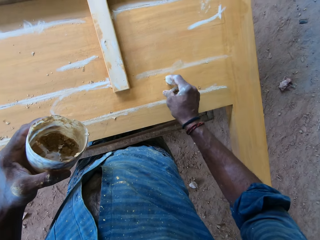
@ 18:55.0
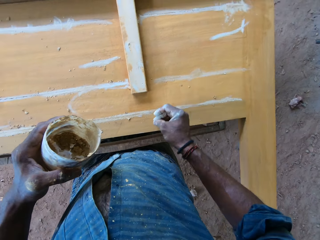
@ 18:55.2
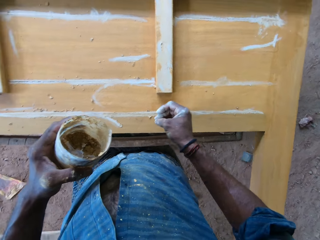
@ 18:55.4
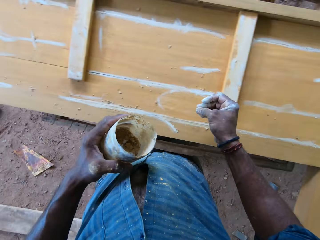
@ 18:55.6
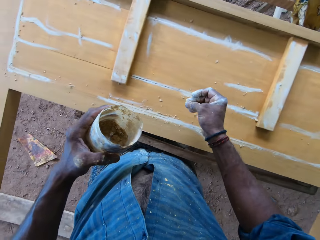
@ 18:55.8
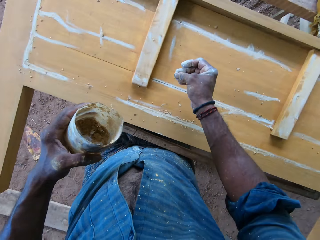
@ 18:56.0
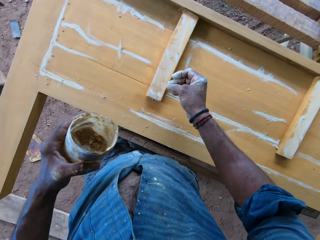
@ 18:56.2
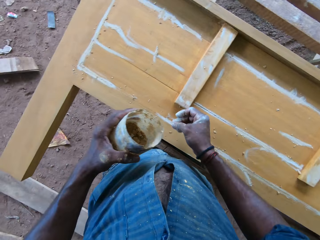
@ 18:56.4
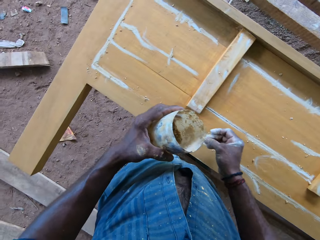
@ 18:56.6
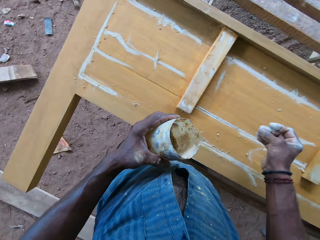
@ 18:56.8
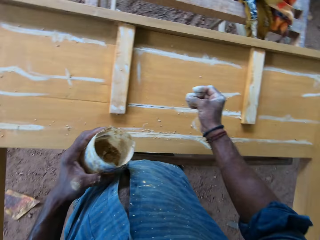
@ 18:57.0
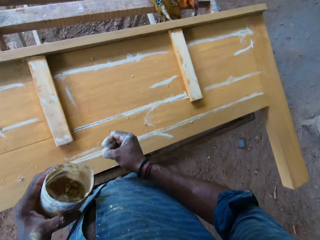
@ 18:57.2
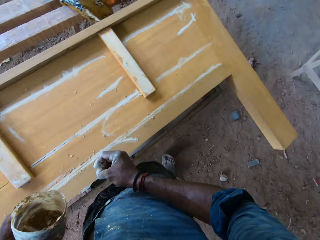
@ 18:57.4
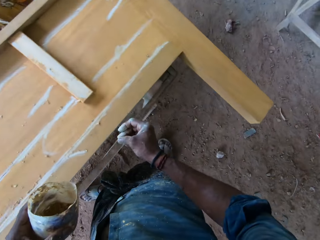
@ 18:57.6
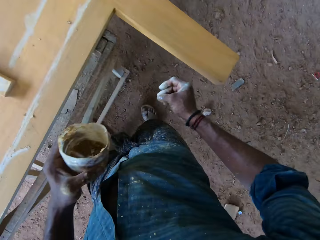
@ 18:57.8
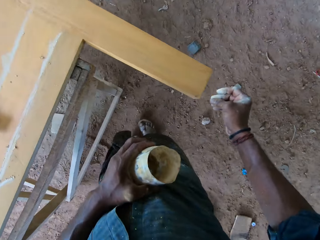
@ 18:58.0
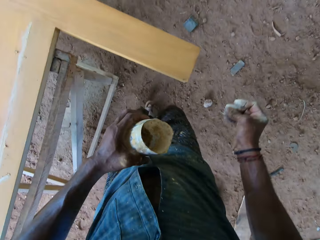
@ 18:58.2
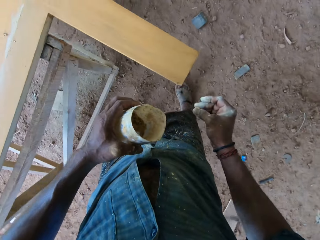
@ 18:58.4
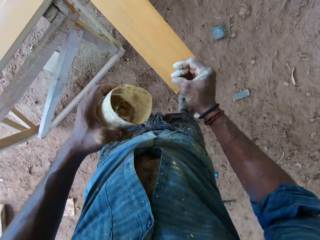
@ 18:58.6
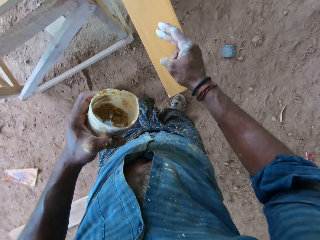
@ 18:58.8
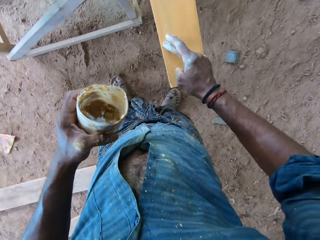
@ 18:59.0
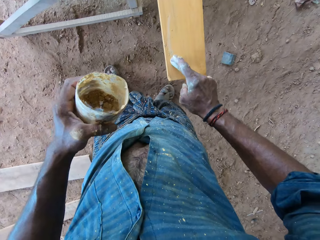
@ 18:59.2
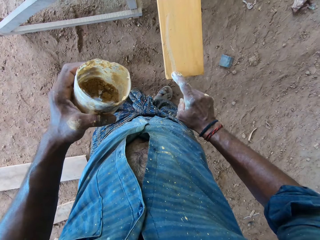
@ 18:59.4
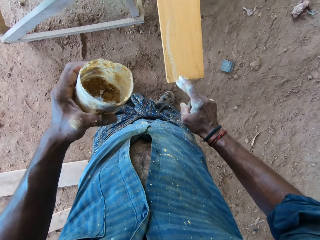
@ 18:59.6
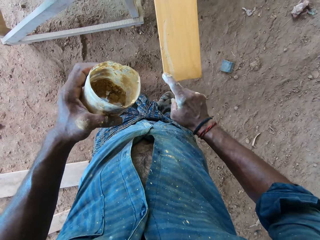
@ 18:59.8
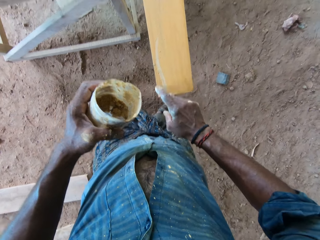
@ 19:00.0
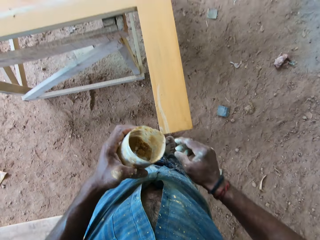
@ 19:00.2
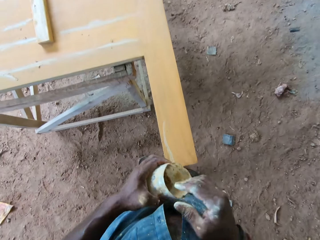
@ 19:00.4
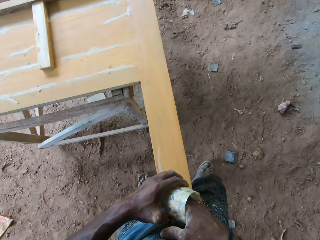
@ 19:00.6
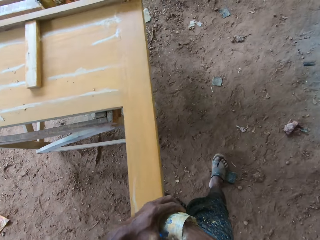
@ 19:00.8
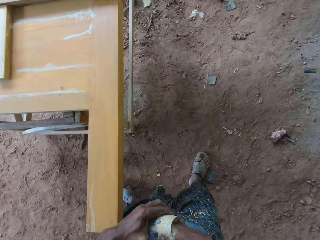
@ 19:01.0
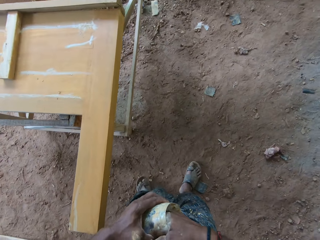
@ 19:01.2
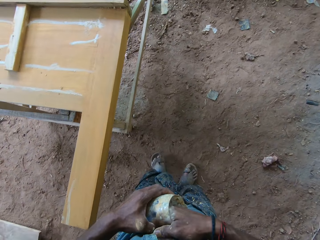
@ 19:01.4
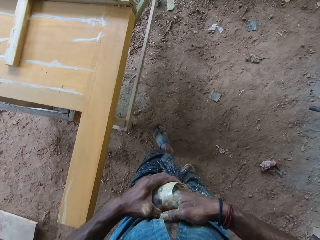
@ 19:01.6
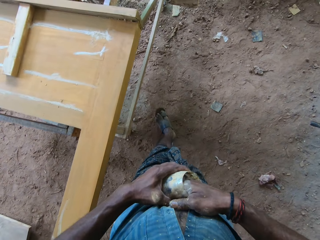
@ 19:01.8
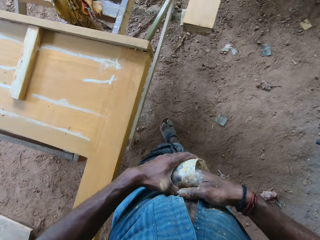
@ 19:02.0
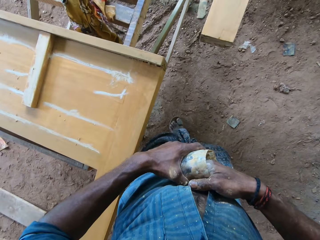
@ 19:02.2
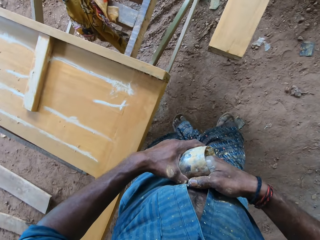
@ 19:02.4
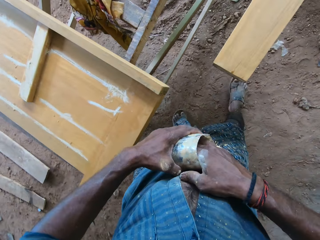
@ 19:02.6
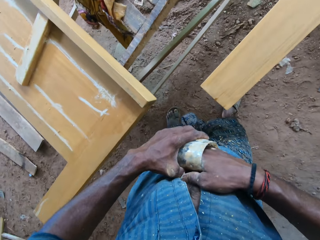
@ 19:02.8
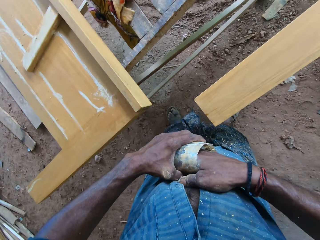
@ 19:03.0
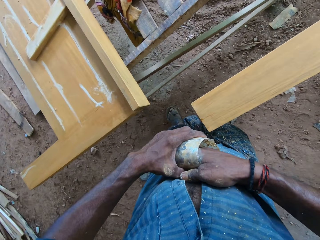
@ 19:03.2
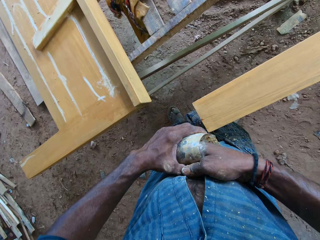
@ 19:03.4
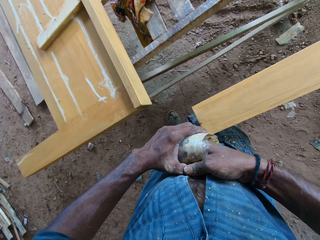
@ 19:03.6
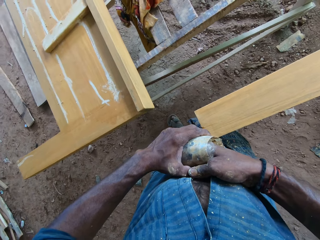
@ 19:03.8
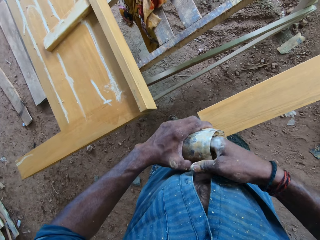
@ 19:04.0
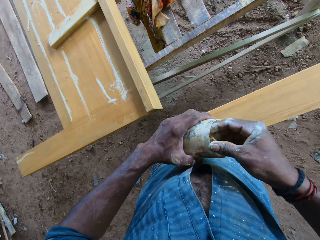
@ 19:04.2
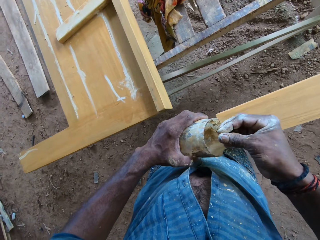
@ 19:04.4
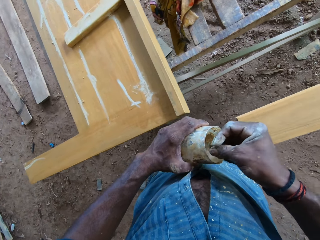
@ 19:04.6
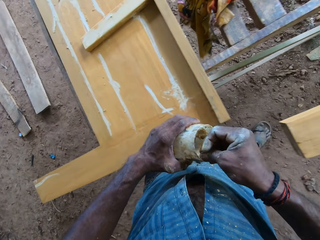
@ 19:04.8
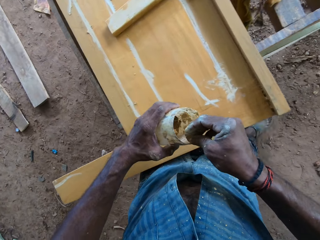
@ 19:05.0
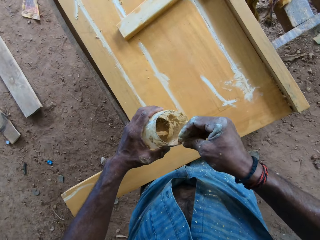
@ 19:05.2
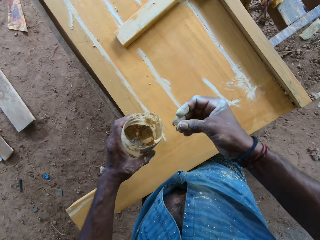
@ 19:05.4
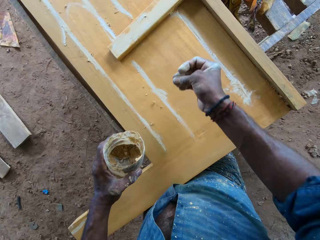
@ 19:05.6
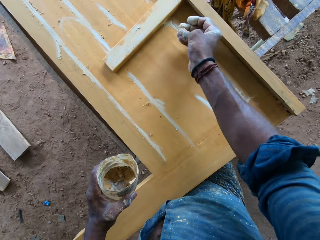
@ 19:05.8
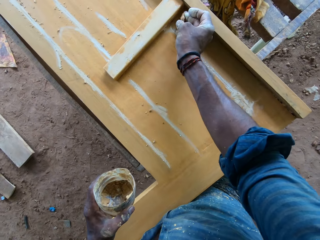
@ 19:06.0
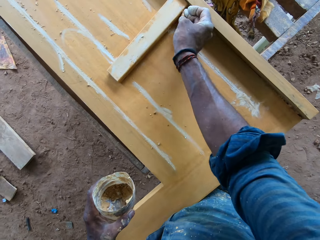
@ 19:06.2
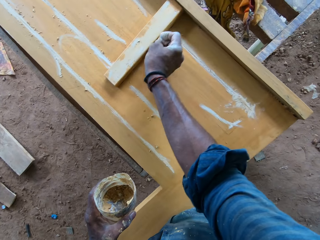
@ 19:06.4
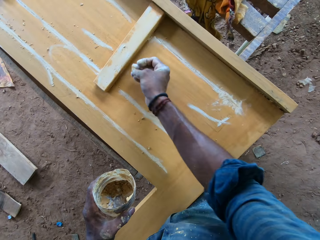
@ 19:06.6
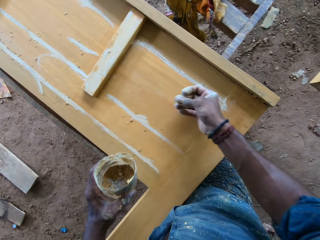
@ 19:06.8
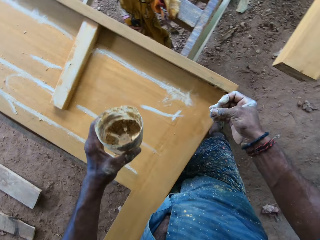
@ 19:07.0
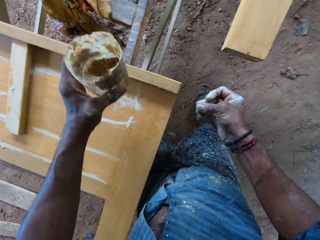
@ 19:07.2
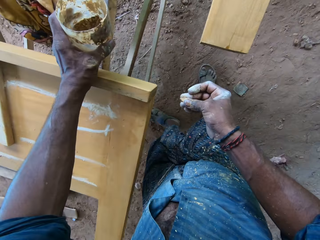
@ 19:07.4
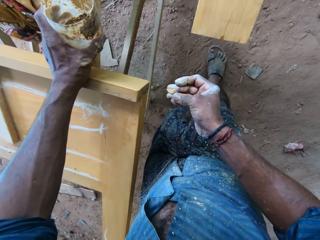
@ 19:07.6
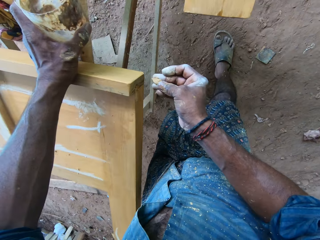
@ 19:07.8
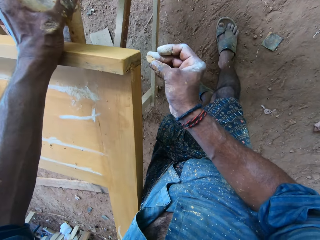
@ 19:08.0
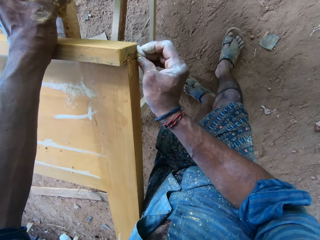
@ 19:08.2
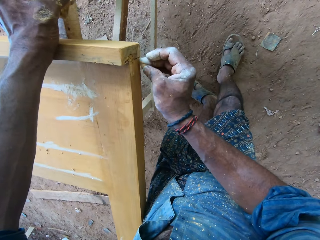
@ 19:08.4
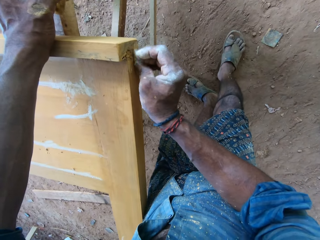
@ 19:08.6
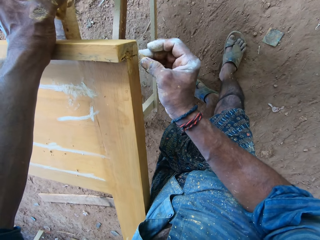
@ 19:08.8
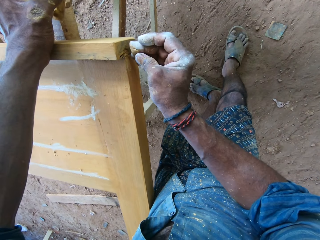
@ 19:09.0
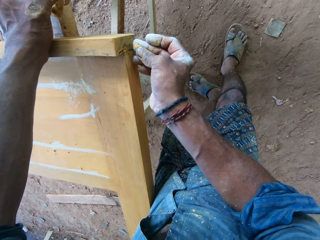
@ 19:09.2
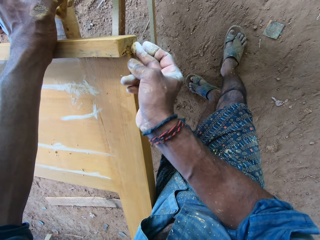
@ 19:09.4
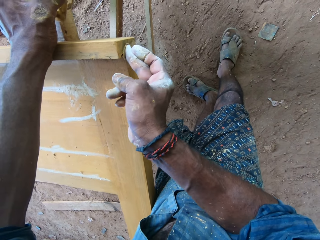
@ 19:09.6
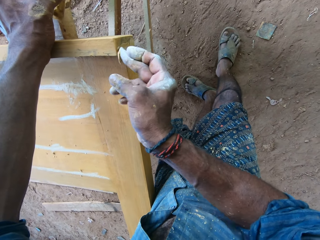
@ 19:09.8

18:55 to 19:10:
The camera wearer reaches into the plastic container in his left hand with his right hand. He collects chalk from the plastic container in his left hand with his right hand. He takes his right hand out of the plastic container in his left hand. He rubs the chalk on the wooden bed frame with his right hand. He puts his left hand on the wooden bed frame. He rubs the chalk on the wooden bed frame with his right hand.

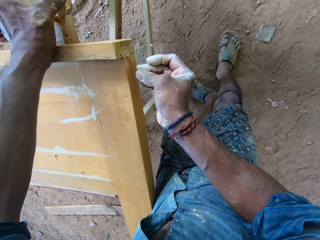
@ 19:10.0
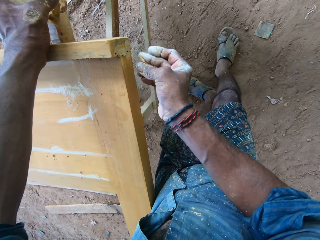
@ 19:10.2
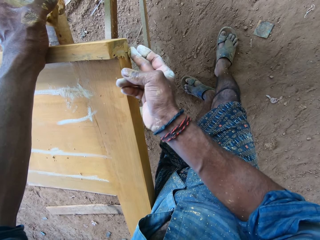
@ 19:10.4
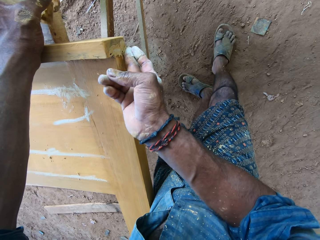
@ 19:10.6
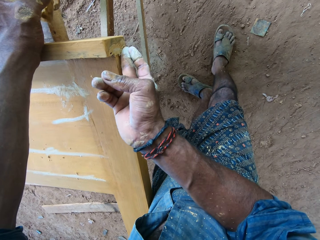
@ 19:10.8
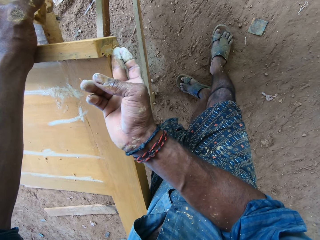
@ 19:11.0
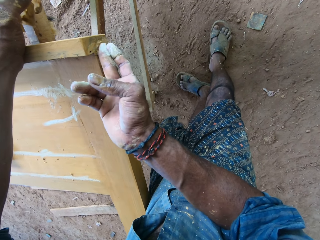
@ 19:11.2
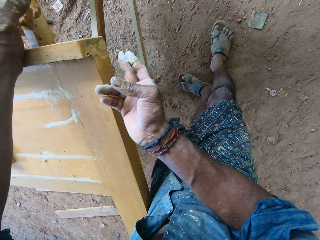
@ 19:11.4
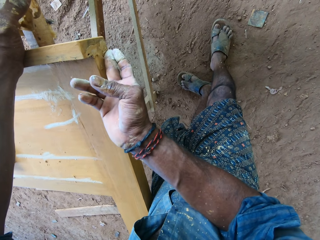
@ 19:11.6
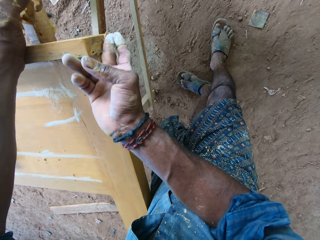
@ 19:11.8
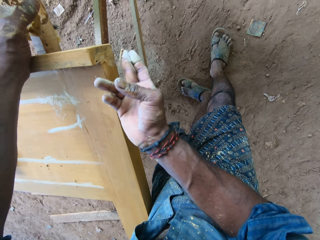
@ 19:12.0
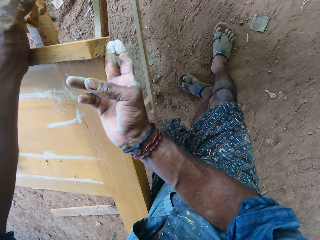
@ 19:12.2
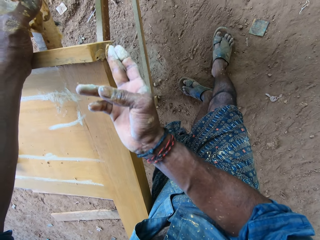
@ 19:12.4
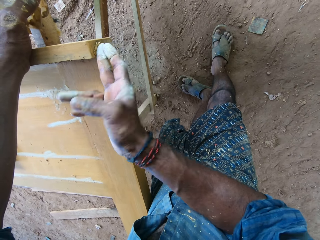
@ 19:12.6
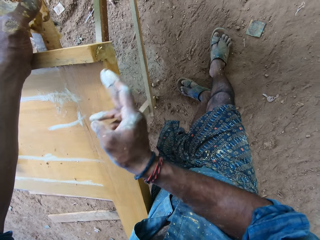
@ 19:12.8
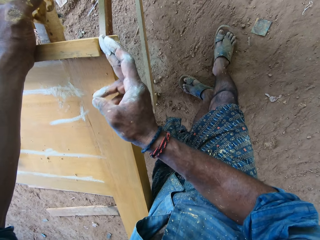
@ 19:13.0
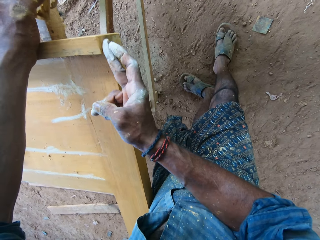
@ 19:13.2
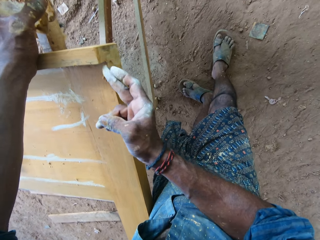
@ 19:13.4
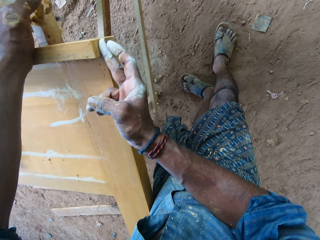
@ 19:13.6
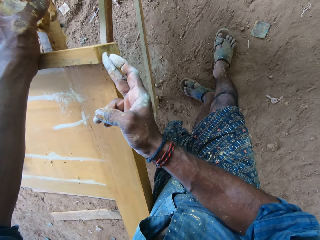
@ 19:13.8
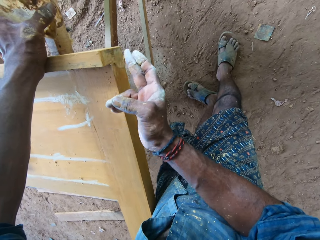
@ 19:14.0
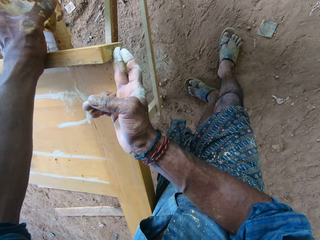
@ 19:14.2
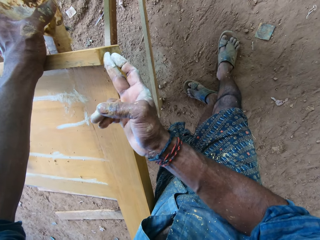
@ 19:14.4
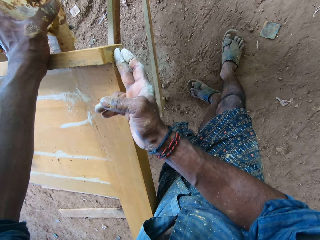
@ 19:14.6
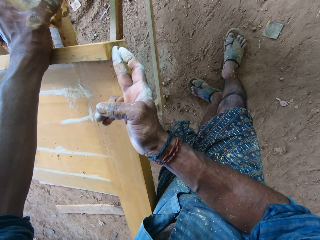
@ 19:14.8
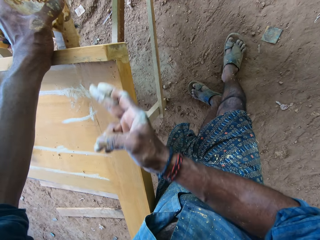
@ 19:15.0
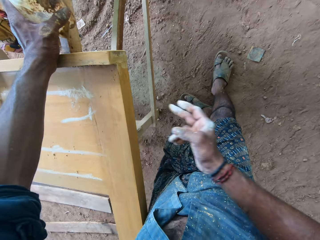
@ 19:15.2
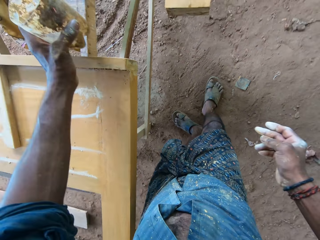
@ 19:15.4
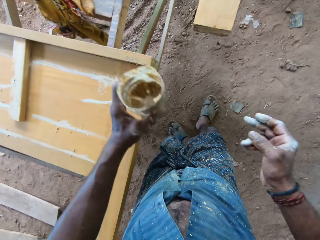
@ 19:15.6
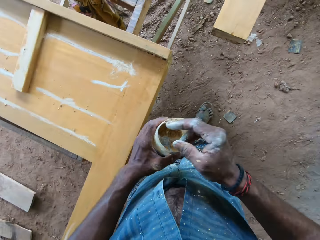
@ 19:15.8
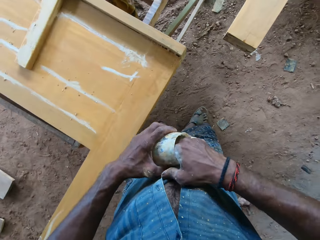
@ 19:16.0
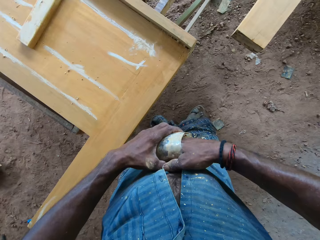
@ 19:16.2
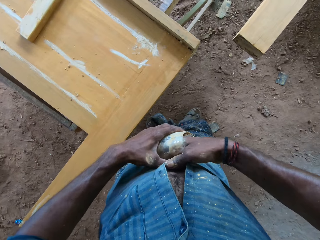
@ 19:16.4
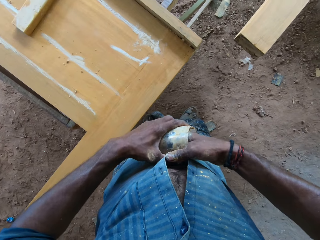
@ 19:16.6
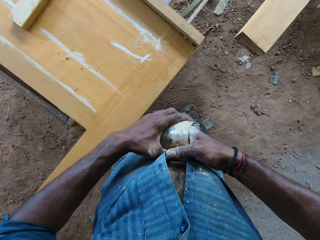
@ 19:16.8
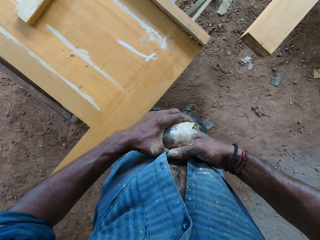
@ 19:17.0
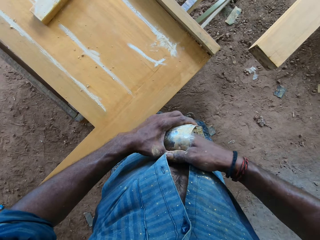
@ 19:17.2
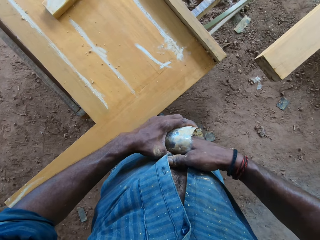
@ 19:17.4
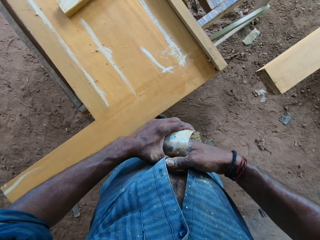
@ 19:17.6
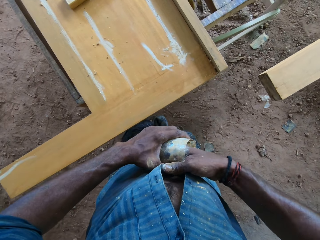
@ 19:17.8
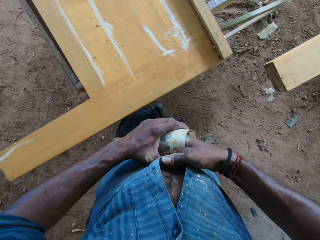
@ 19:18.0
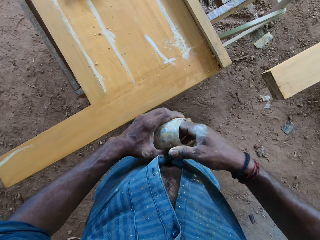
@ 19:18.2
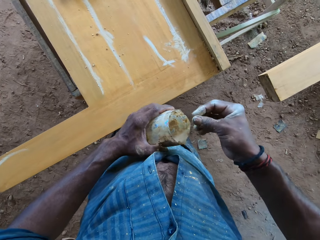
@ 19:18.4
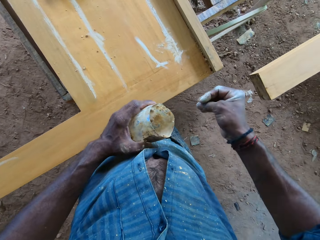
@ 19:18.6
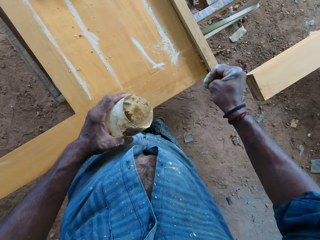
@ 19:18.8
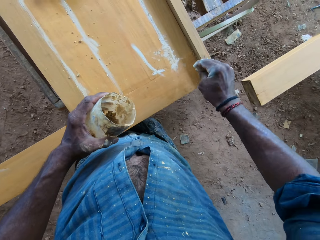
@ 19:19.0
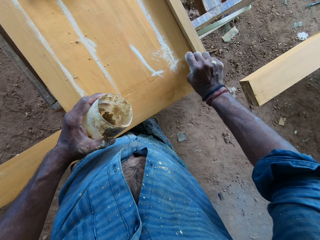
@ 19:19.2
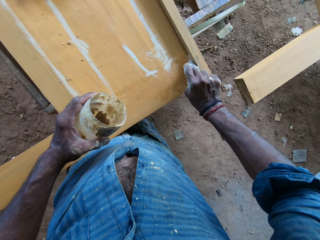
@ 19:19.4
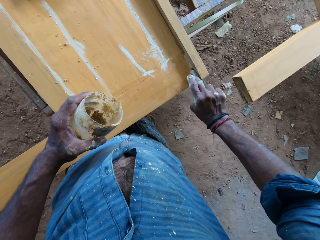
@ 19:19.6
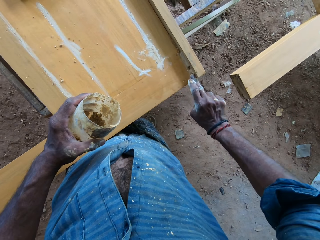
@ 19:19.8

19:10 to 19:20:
The camera wearer reaches into the plastic container in his left hand with his right hand. He collects chalk from the plastic container in his left hand with his right hand. He takes his right hand out of the plastic container in his left hand. He rubs the chalk on the wooden bed frame with his right hand.
